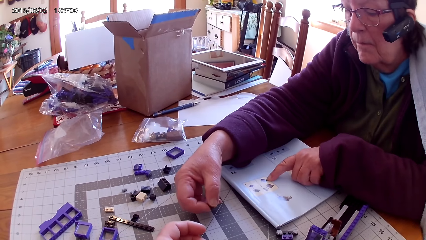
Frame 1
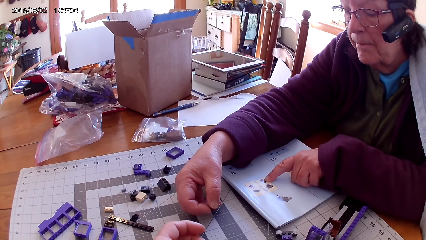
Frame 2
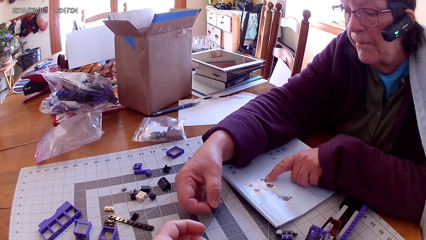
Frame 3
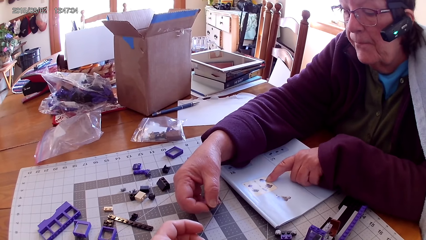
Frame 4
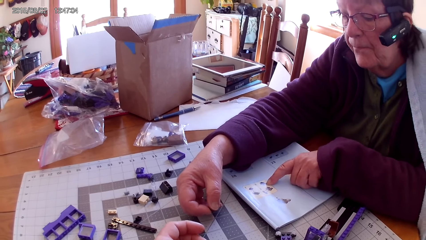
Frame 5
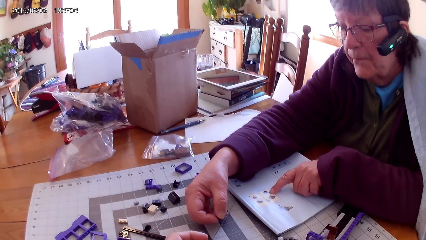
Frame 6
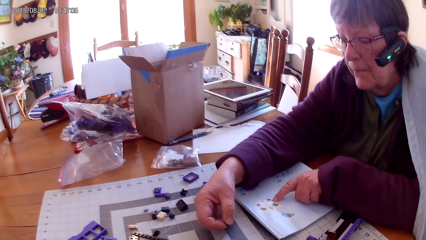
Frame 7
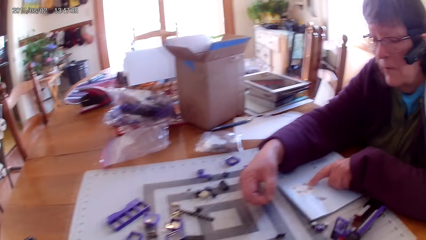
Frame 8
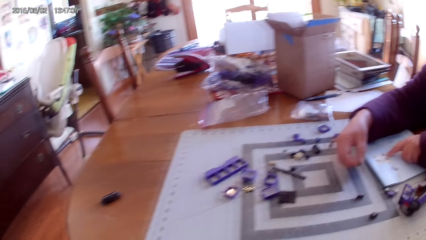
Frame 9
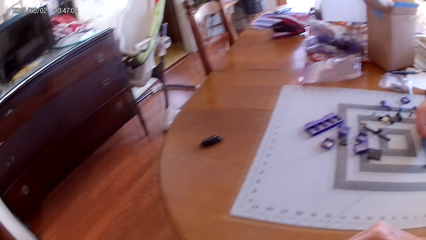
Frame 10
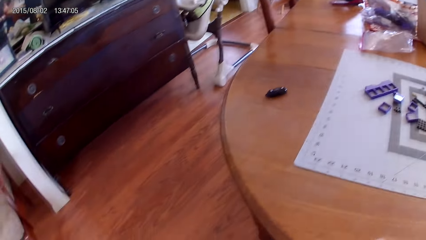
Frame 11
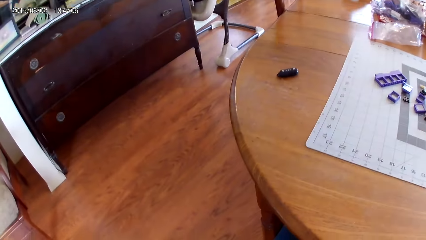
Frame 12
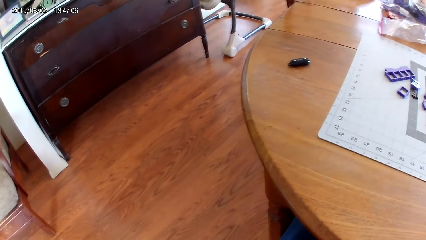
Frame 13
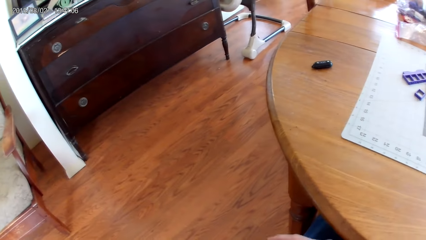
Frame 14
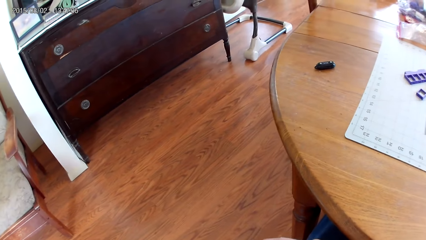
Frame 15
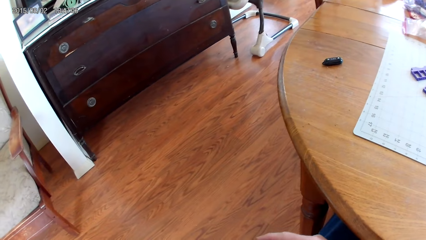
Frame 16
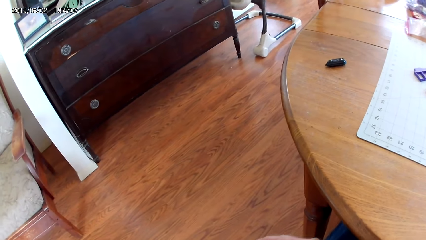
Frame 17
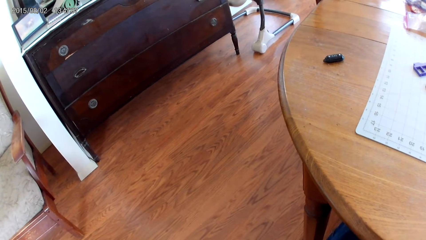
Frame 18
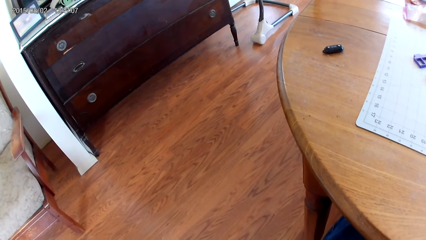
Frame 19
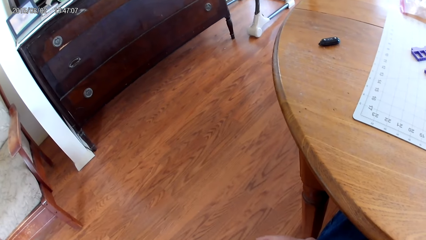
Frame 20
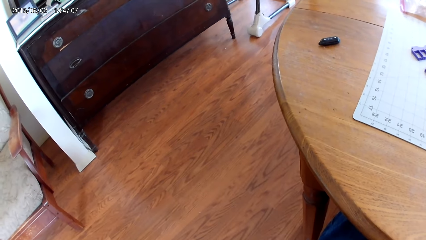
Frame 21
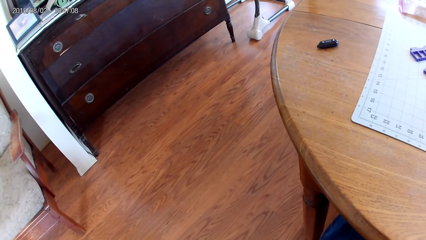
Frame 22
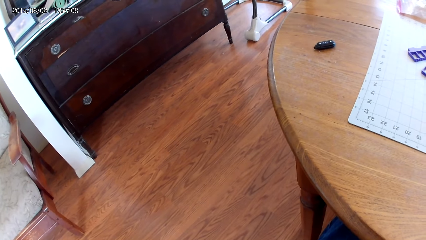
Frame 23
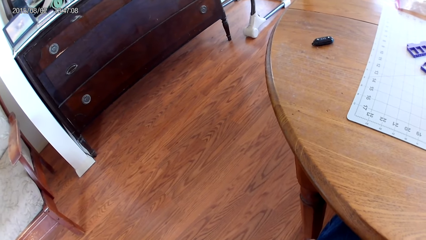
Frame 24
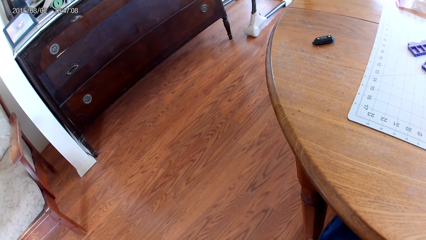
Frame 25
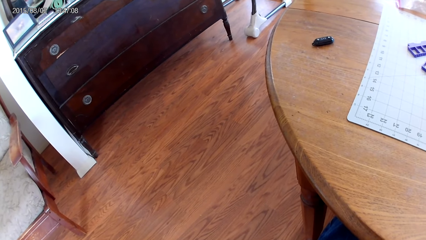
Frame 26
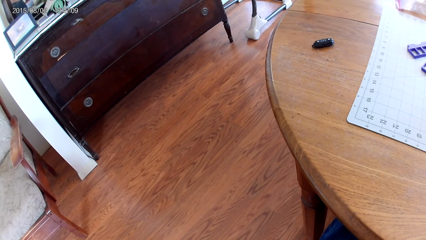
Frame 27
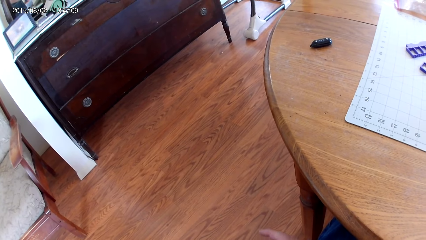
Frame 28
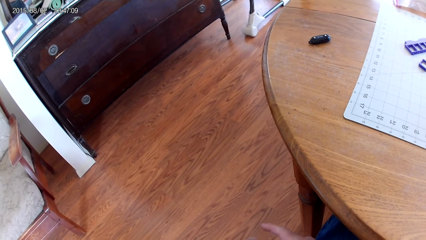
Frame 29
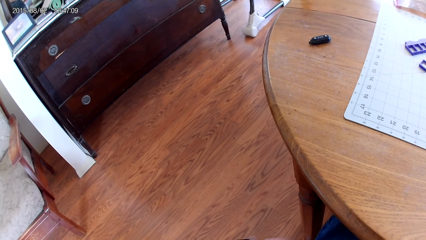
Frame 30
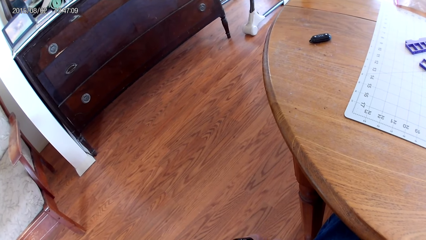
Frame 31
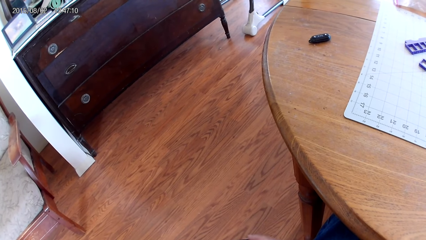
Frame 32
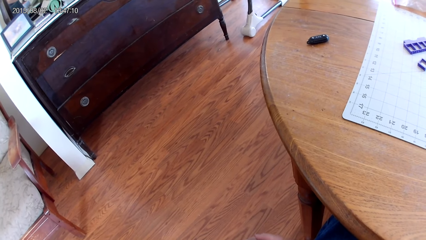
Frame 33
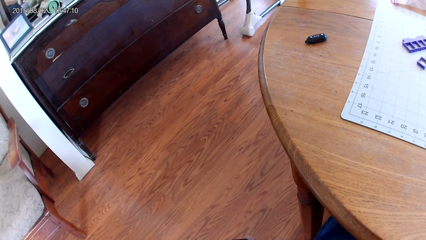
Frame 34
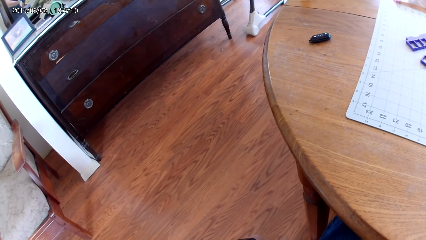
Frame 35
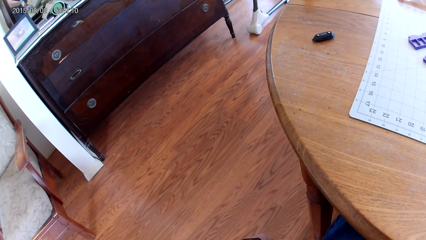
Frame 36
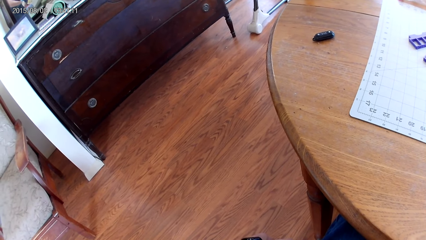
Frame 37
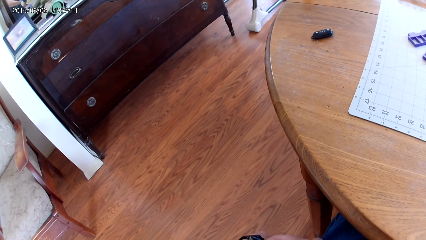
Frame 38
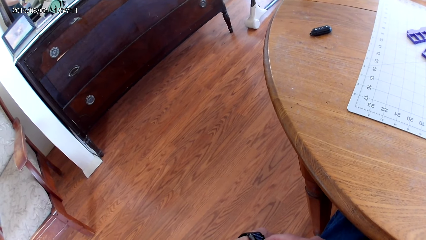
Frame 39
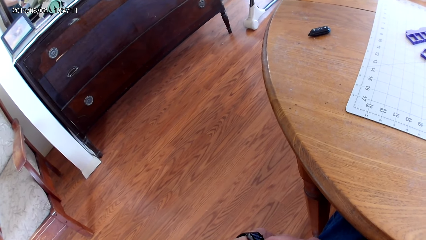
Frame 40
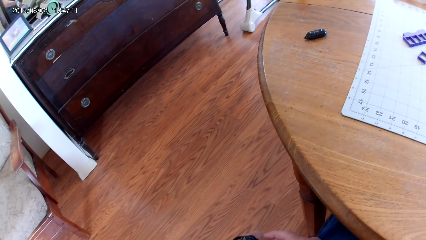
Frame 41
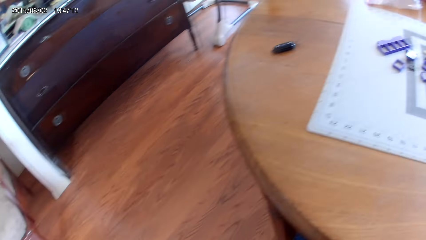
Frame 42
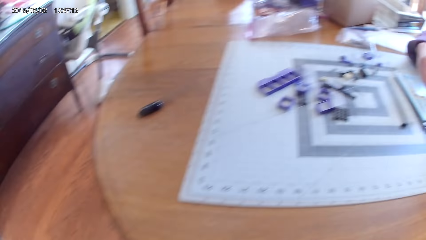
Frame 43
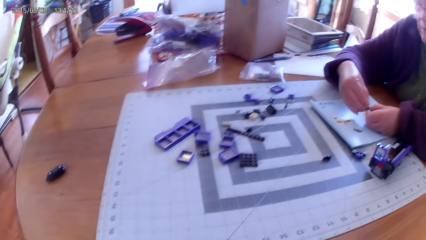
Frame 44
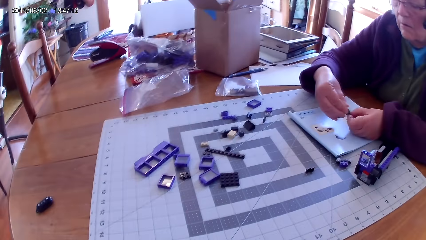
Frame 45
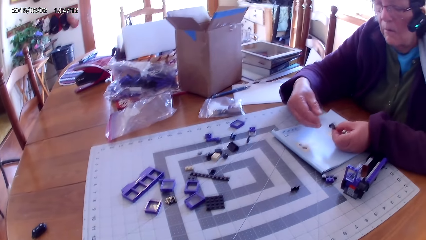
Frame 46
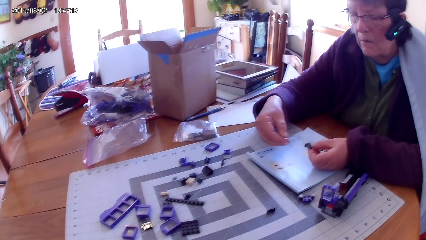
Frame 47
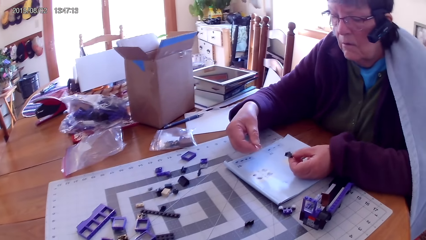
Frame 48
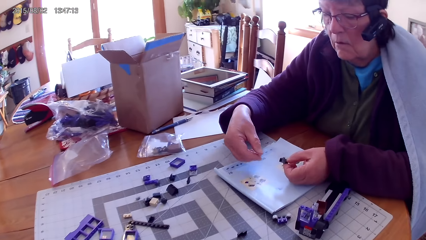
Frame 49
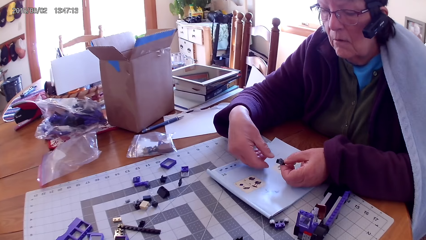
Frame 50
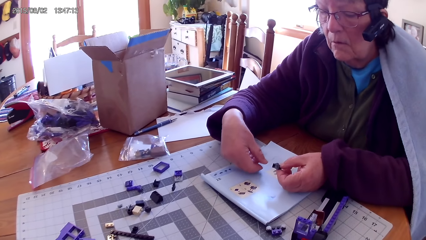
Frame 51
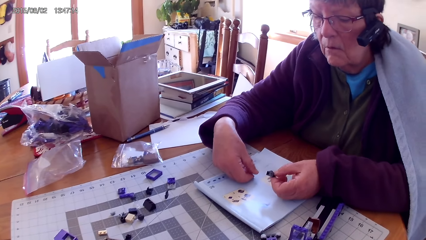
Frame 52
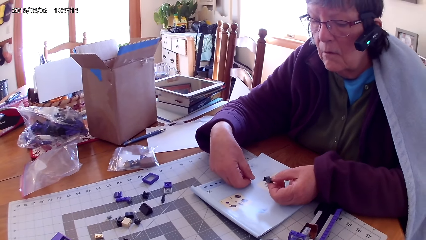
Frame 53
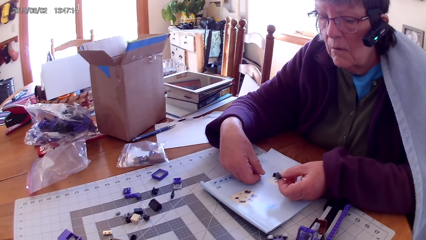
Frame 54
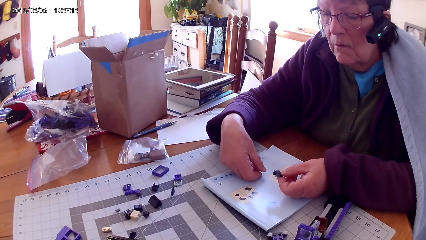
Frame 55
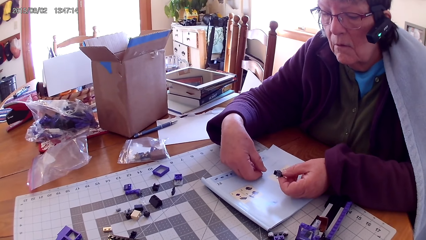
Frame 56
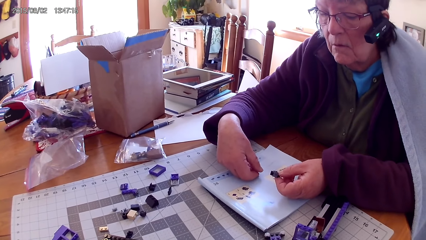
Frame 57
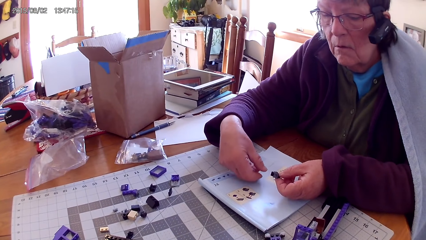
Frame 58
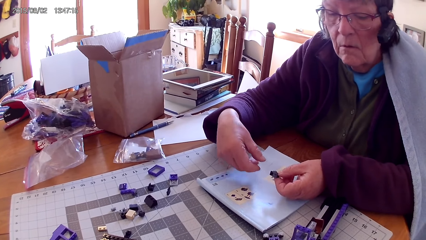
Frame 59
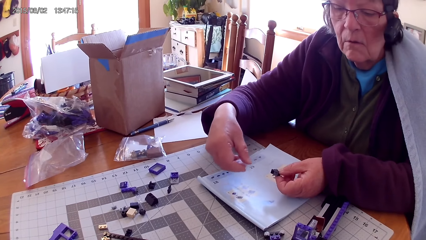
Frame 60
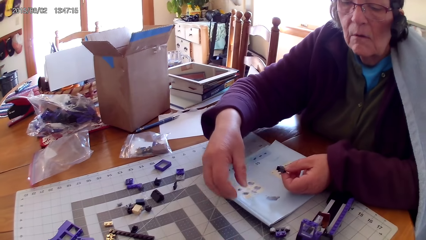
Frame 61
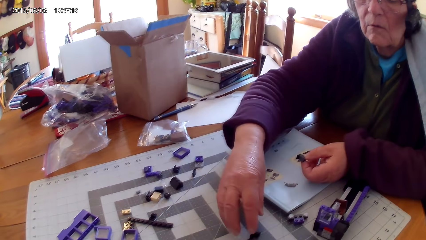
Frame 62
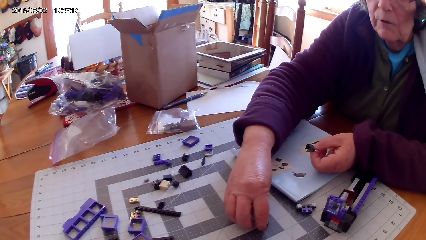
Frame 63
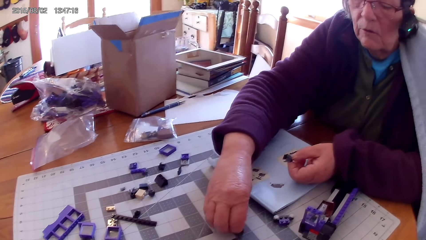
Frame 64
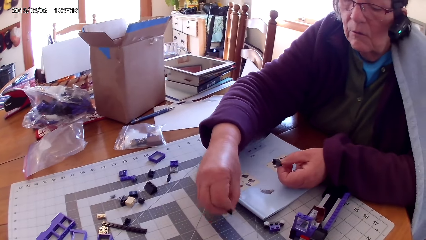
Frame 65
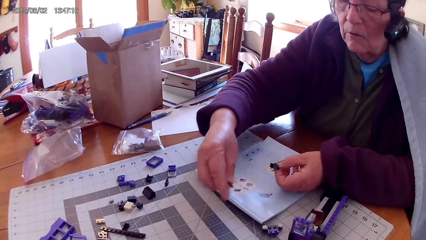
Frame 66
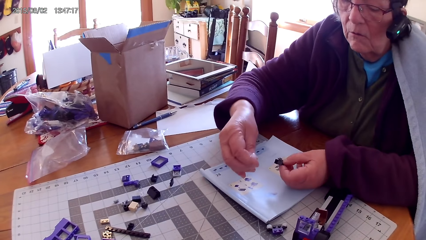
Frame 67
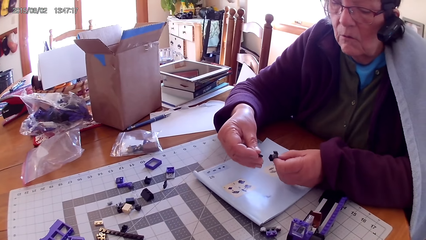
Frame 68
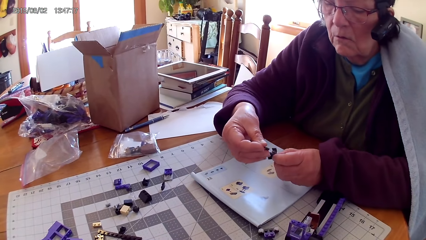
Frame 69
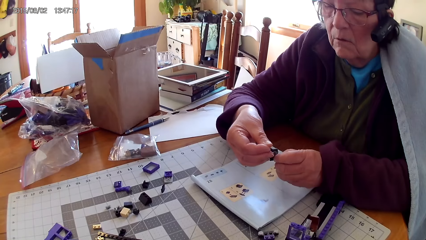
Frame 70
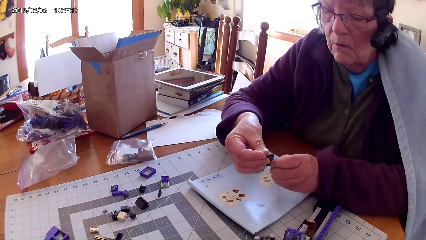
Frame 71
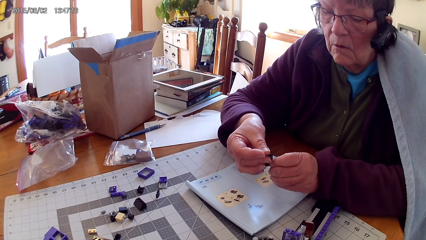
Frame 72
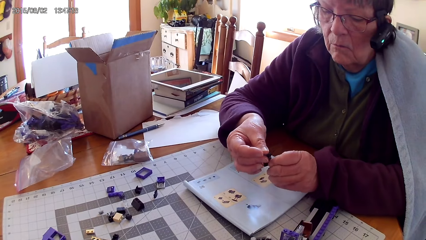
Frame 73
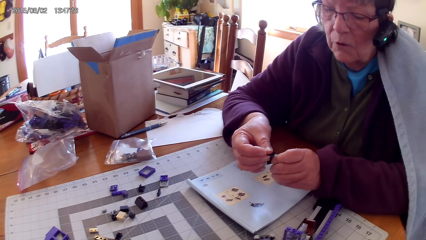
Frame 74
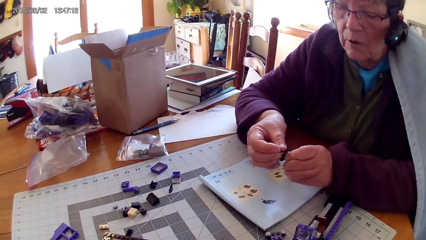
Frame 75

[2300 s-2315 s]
A lady reads the lego book. The camera wearer looks to the left, looks on the floor, and looks at the wrist watch. The lady fixes the lego piece and holds the lego piece. She picks up a small plastic cube from the table and joins the small plastic cubes.
